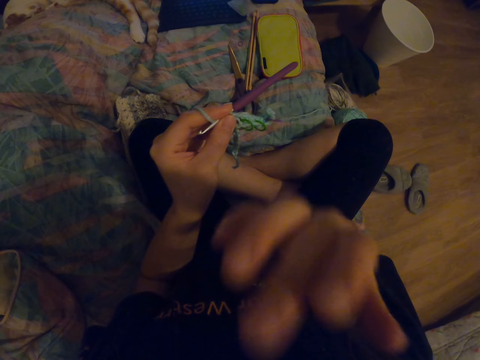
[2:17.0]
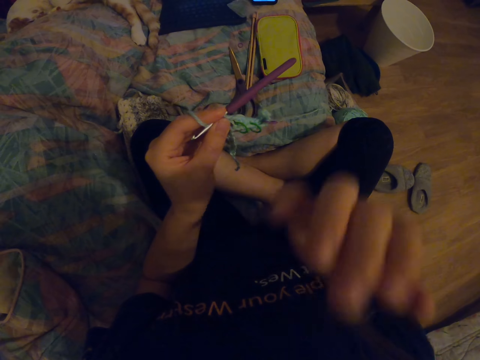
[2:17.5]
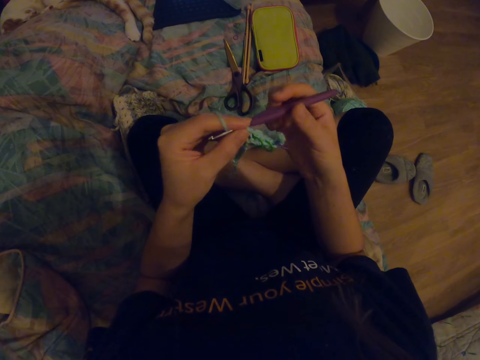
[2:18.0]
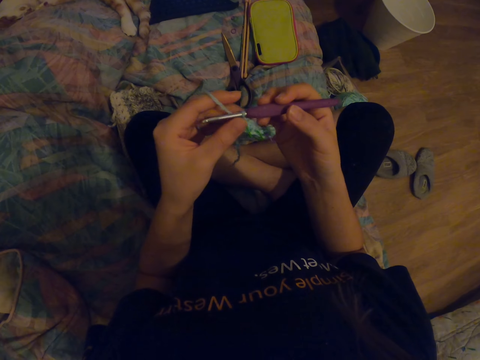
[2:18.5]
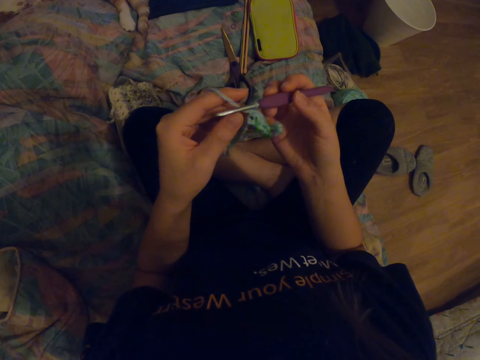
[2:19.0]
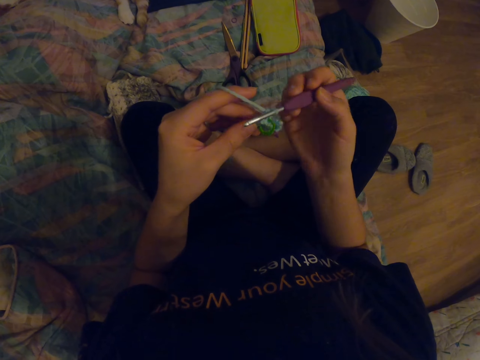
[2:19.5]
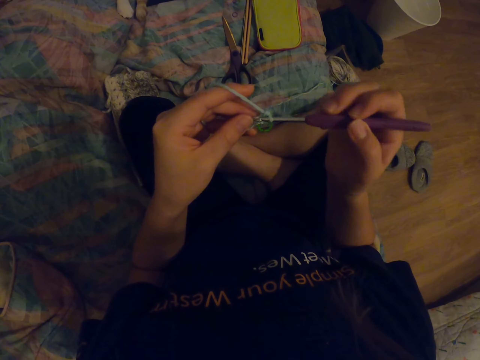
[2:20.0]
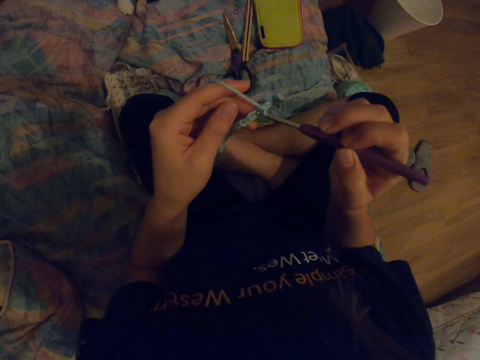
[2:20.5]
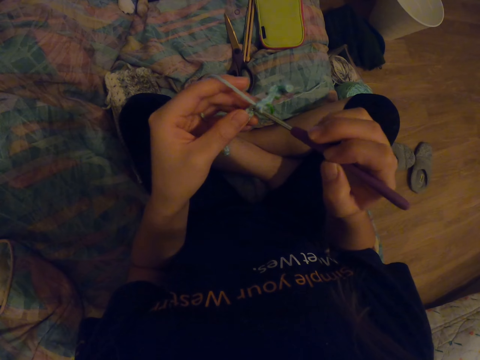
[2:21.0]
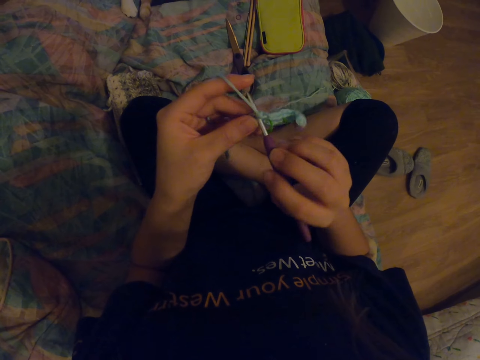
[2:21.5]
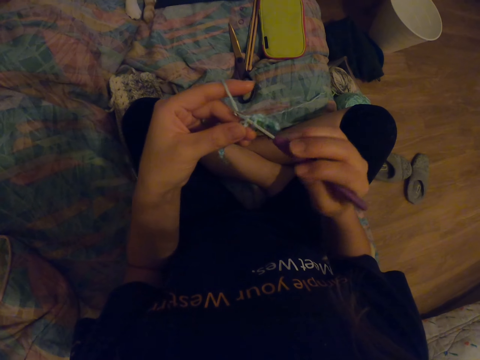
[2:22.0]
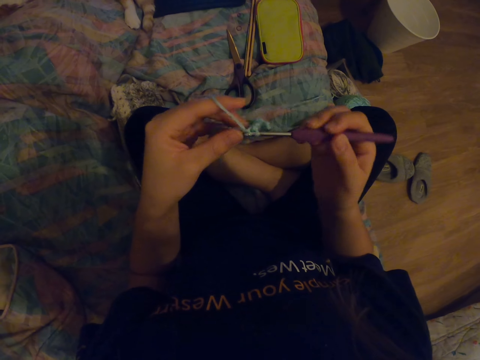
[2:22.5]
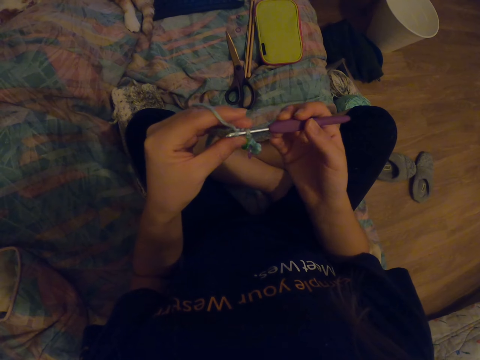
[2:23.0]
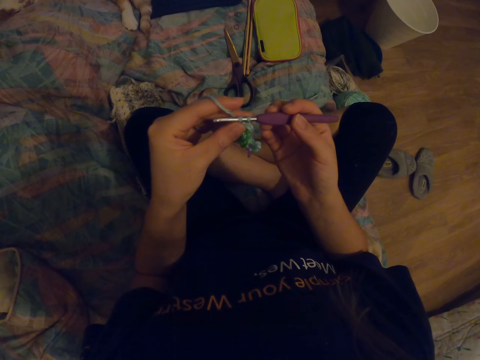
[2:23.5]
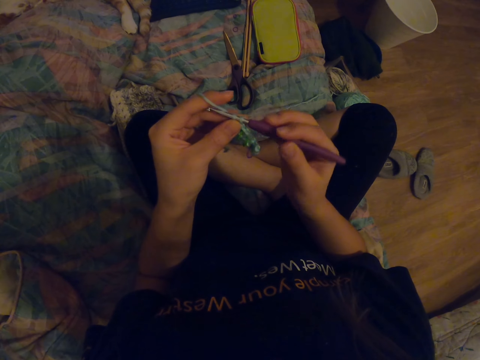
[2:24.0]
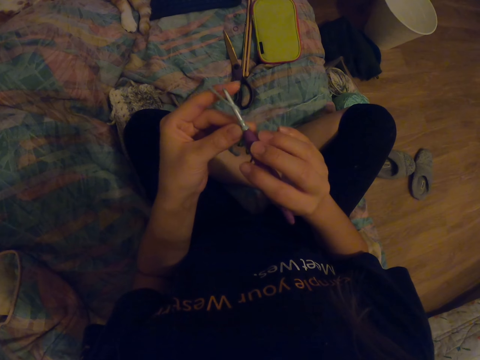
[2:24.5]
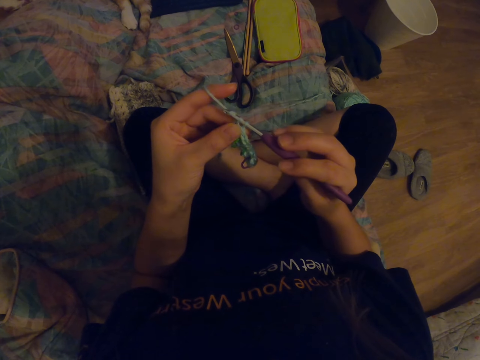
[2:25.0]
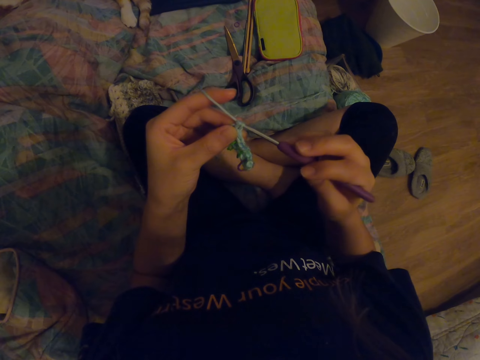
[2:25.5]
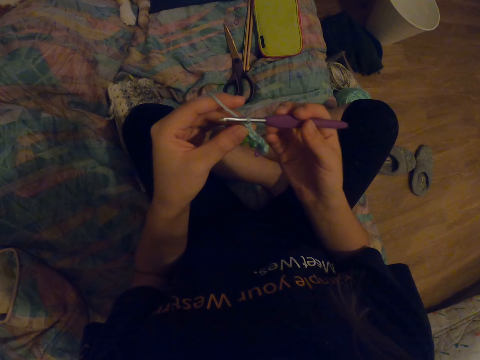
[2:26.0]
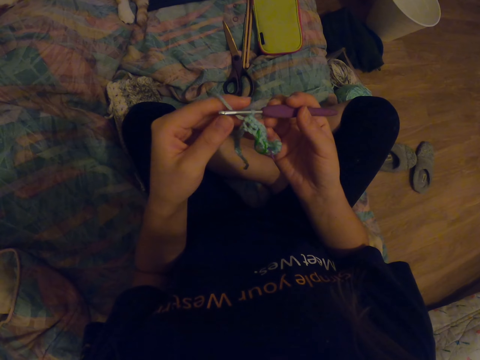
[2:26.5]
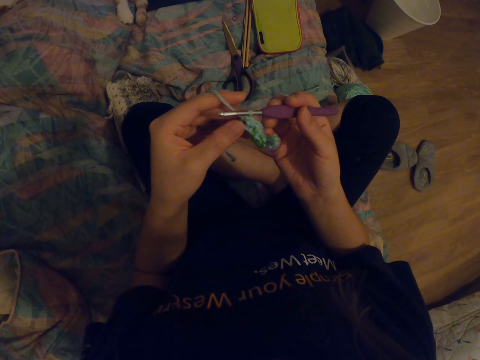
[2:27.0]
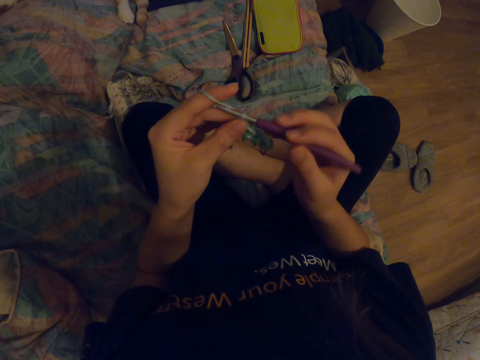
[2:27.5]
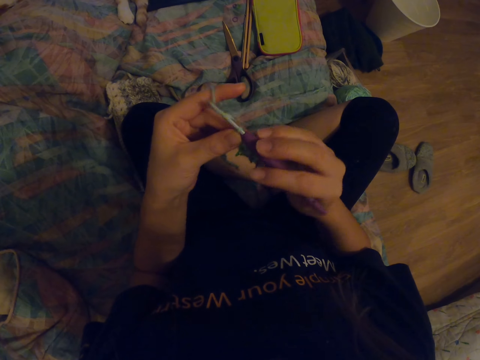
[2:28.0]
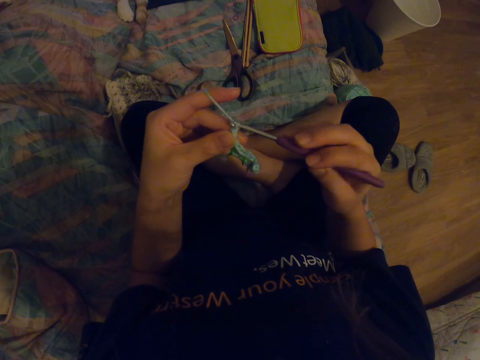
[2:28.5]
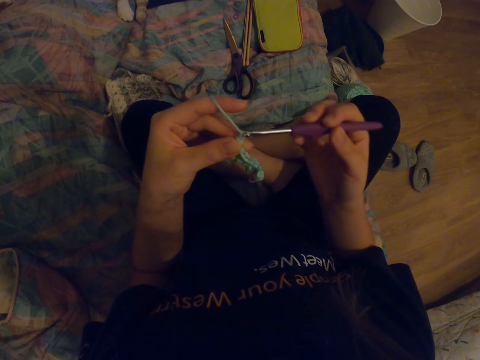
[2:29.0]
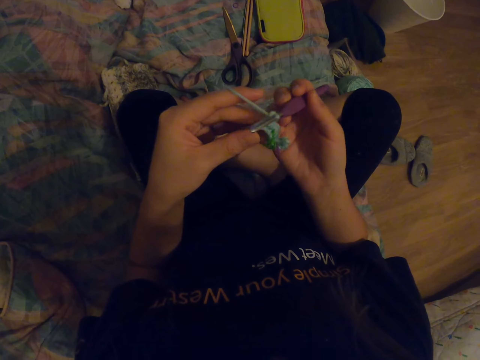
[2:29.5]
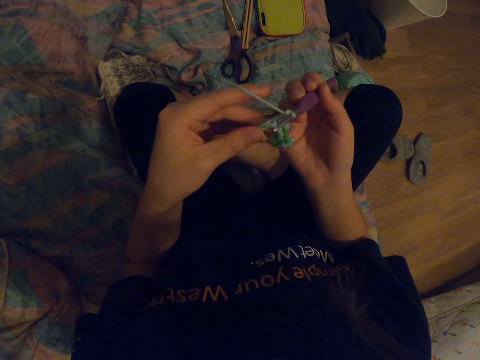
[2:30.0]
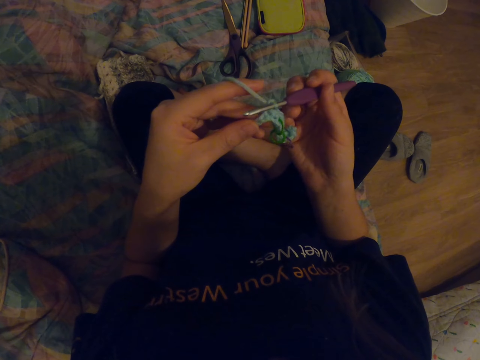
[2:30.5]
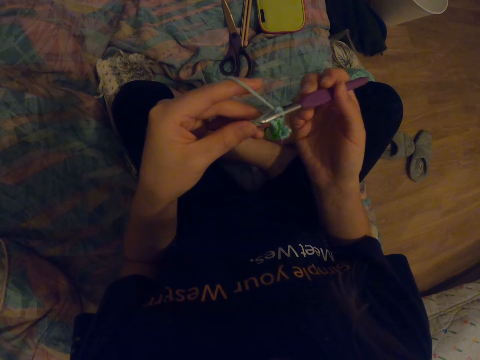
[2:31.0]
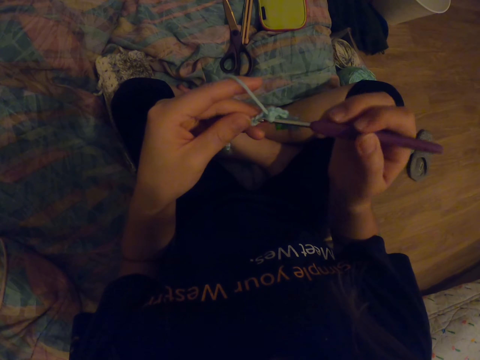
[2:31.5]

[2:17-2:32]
The camera wearer looks at the fabric. They knit the fabric with a crochet hook.

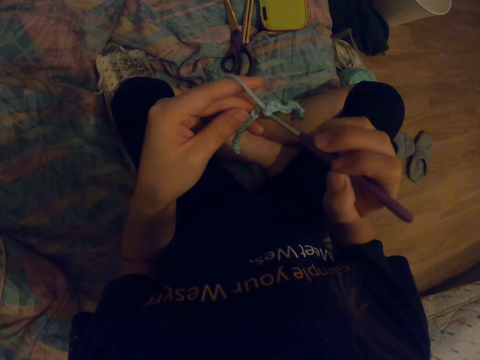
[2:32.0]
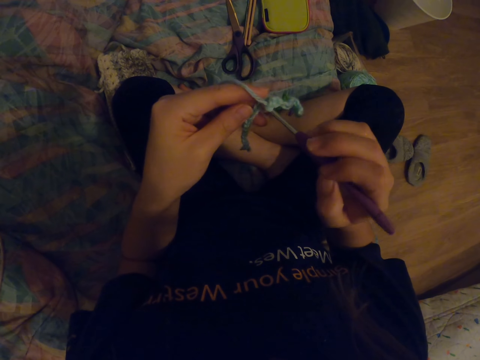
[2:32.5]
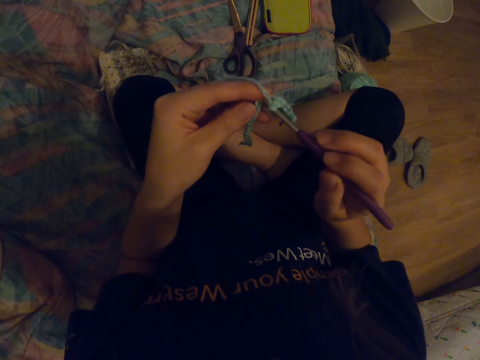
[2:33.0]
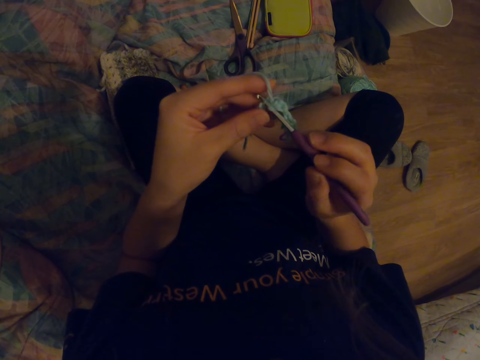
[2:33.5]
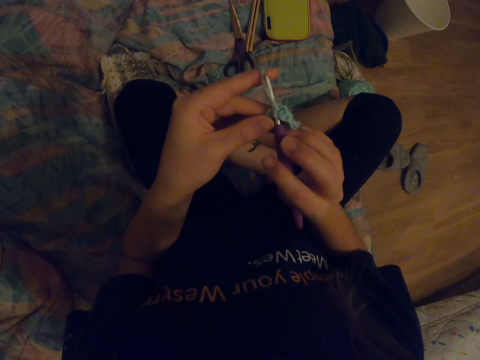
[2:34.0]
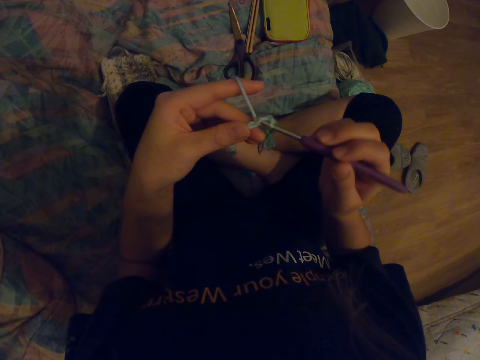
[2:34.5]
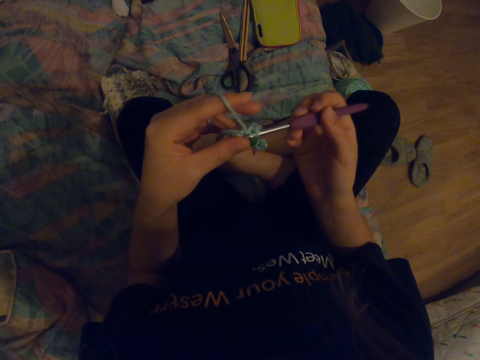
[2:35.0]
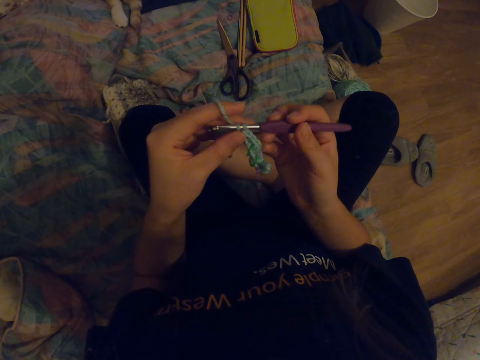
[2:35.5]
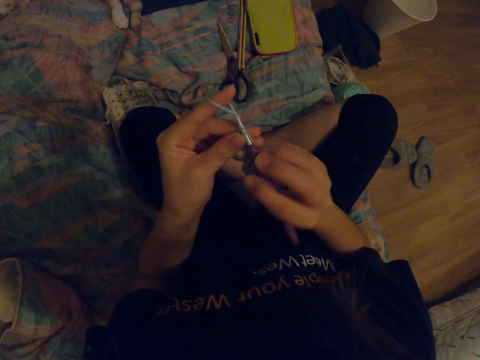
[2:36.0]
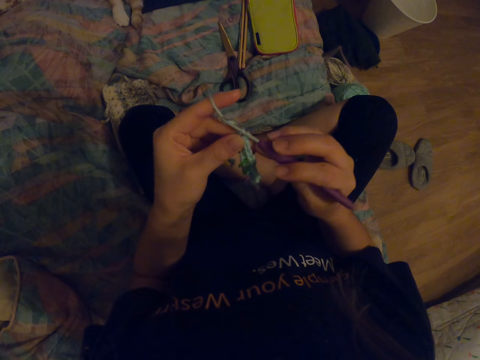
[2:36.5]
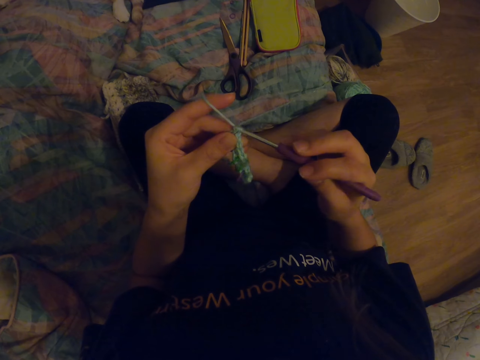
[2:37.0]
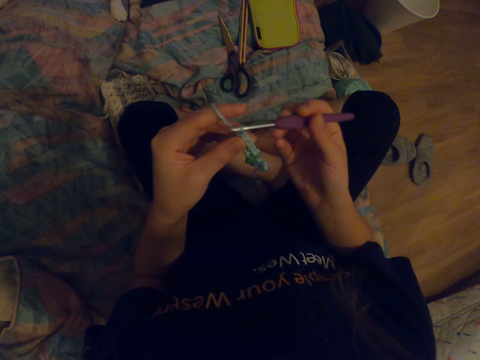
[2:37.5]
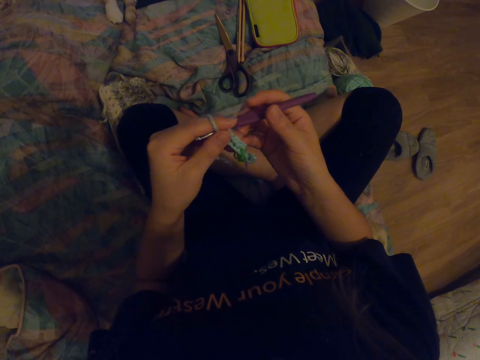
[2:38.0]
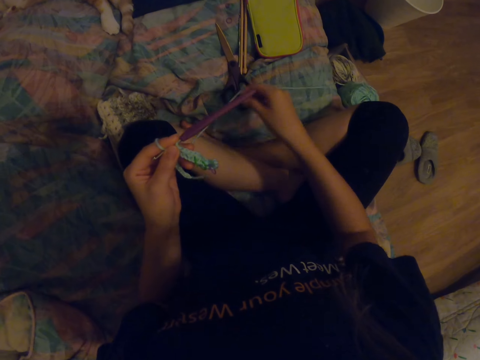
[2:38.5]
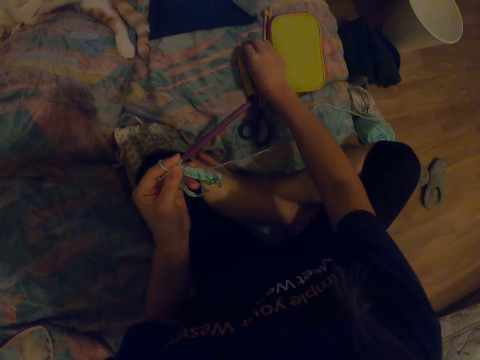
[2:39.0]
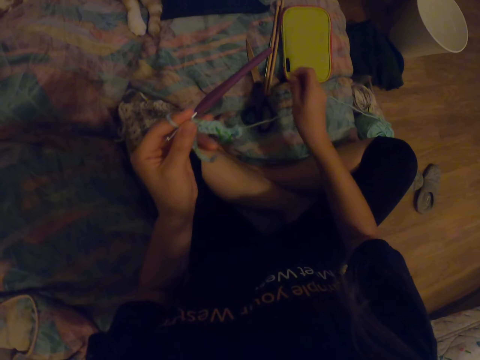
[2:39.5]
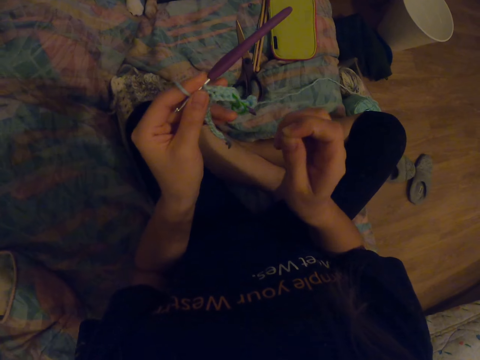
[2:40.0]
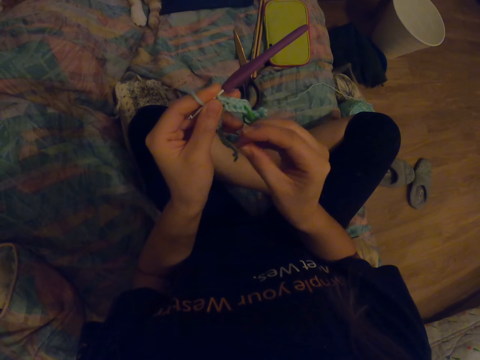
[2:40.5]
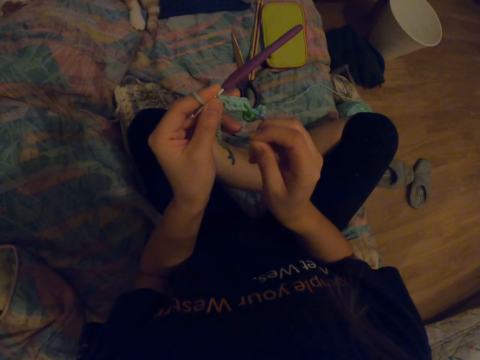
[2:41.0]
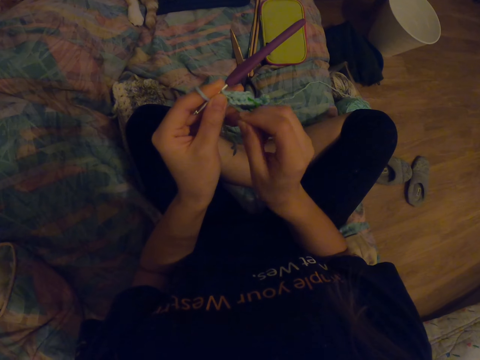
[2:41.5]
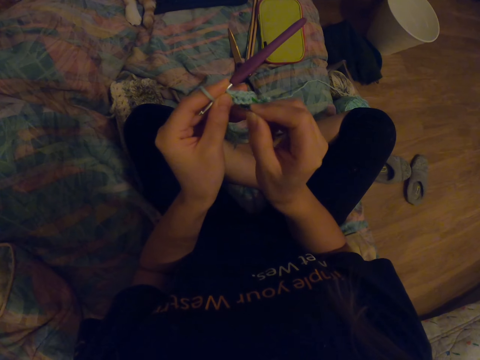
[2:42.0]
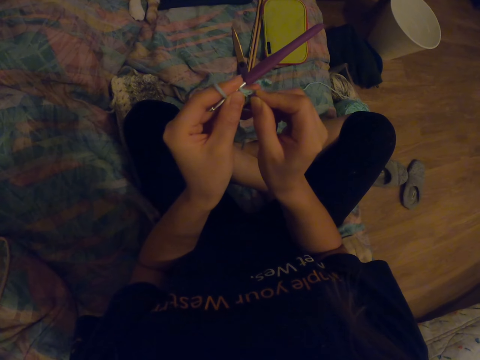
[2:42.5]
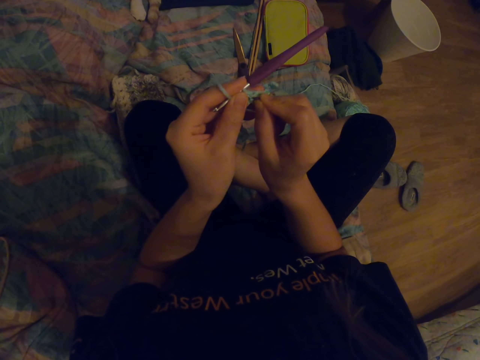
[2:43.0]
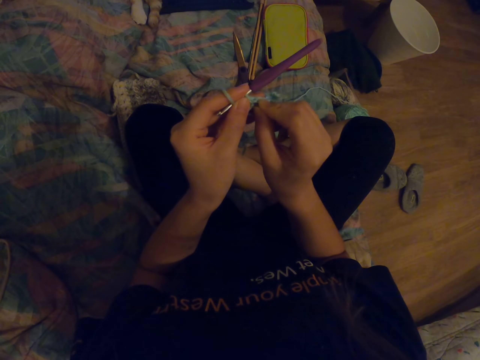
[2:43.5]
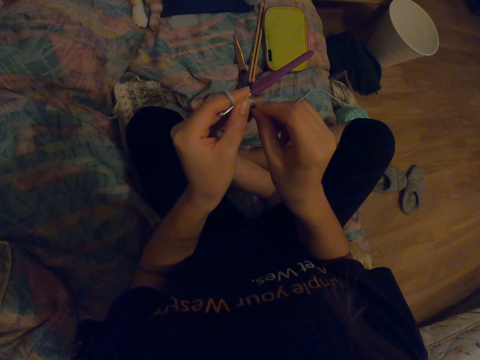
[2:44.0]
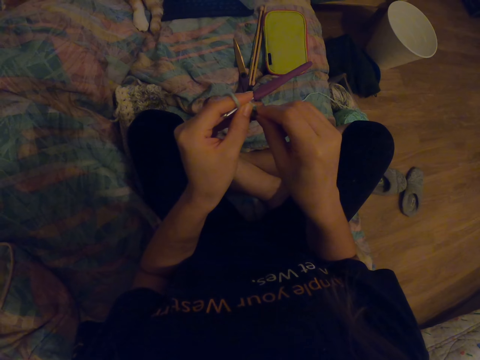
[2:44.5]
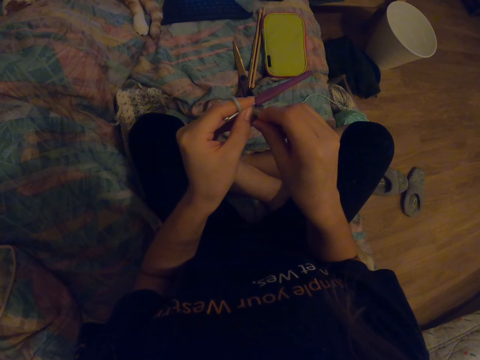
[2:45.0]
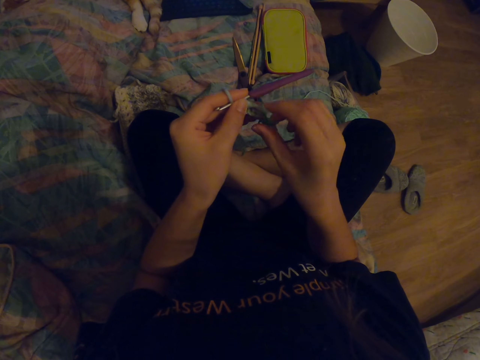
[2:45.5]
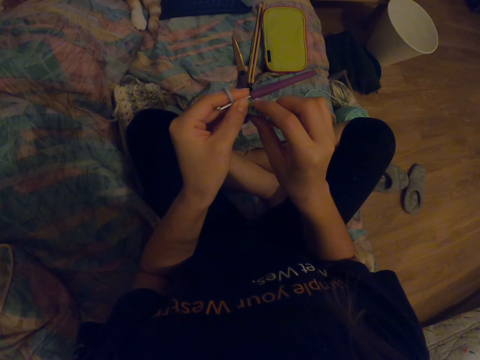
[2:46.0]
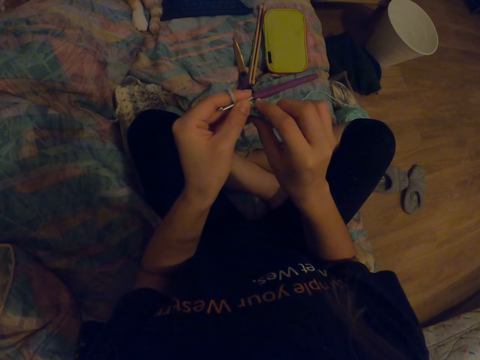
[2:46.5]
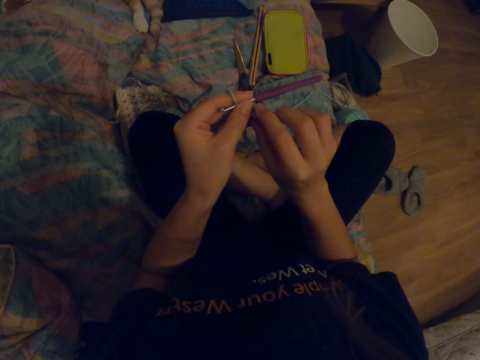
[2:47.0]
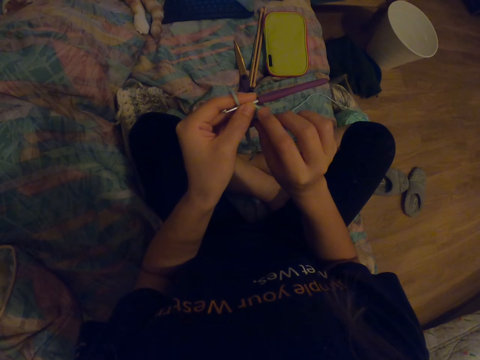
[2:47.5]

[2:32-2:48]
The camera wearer picks the plastic on the bed. They fix the plastic in the yarn.
